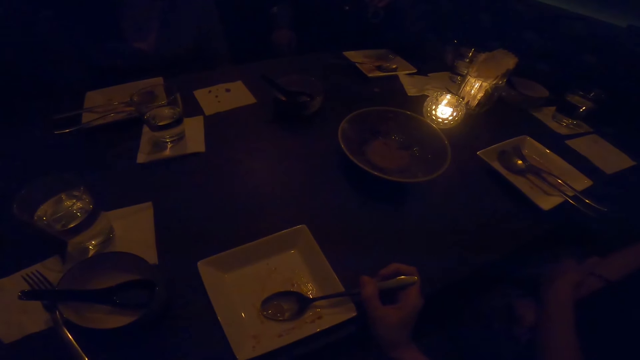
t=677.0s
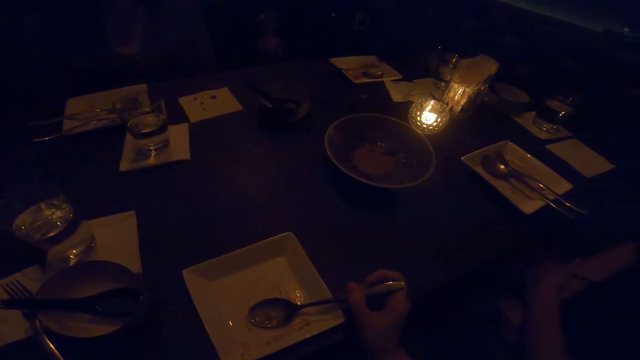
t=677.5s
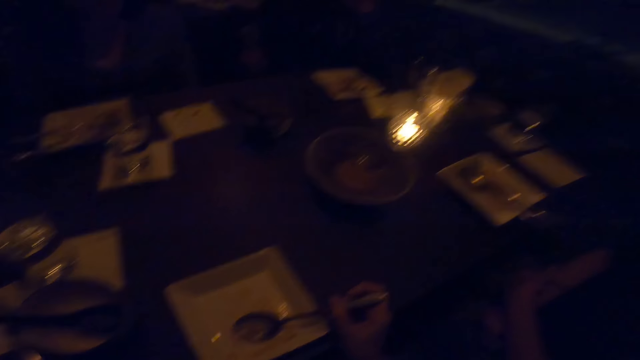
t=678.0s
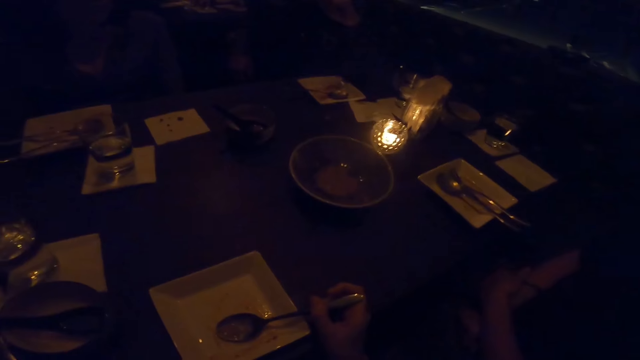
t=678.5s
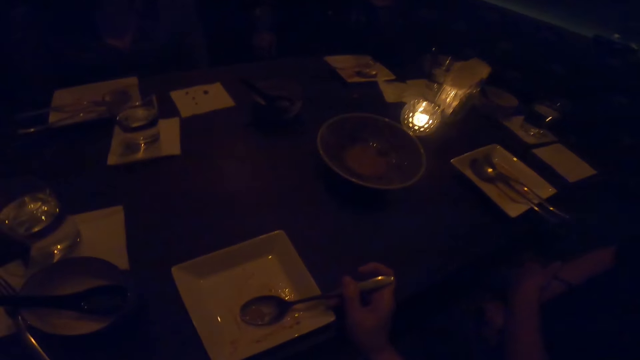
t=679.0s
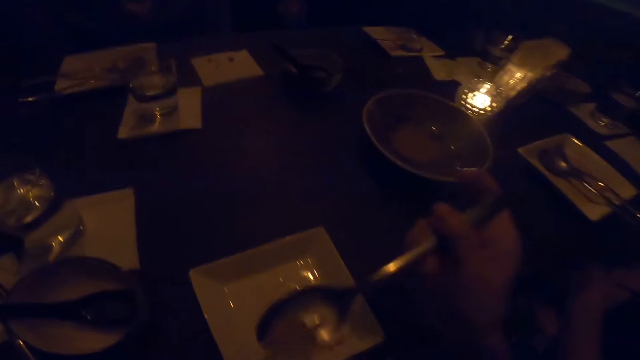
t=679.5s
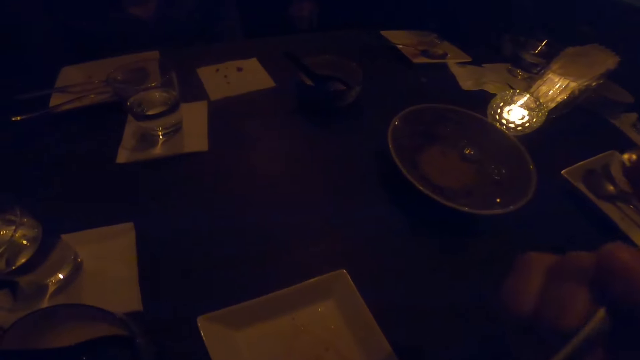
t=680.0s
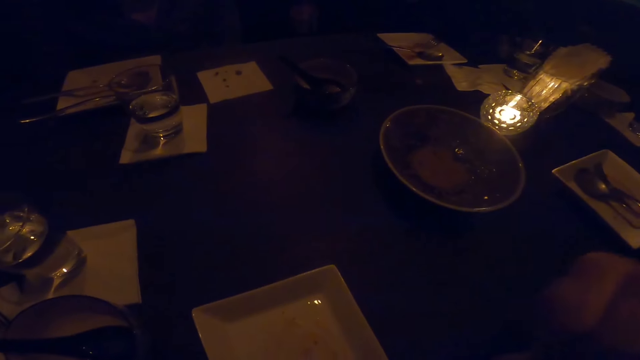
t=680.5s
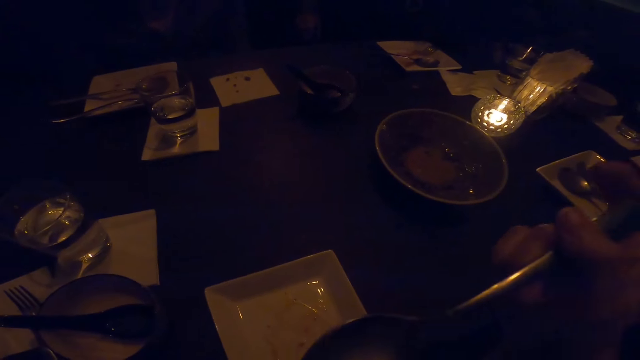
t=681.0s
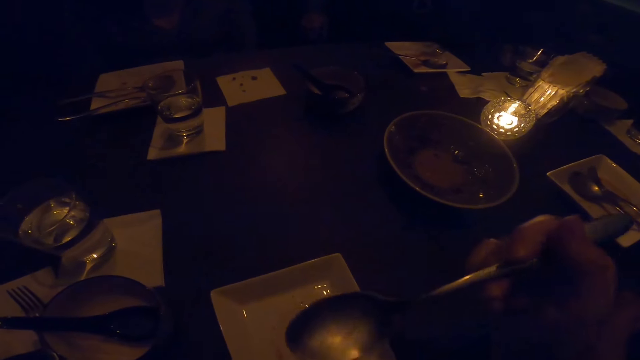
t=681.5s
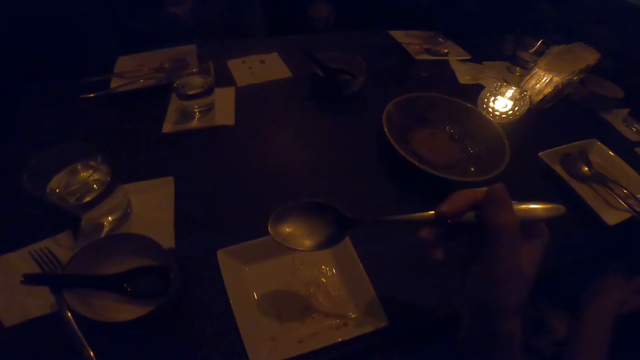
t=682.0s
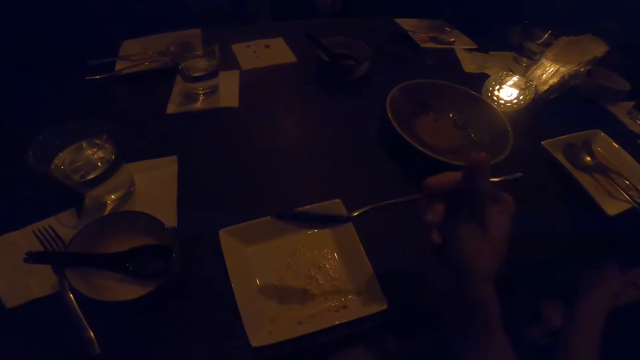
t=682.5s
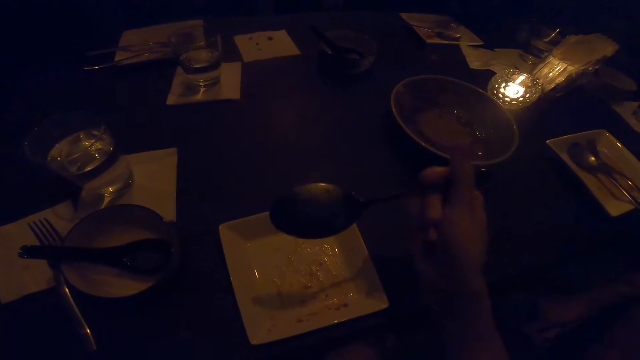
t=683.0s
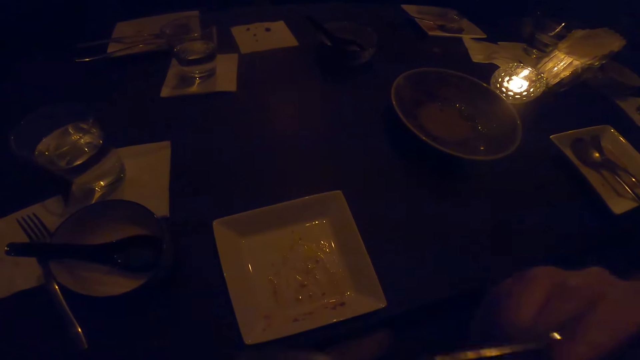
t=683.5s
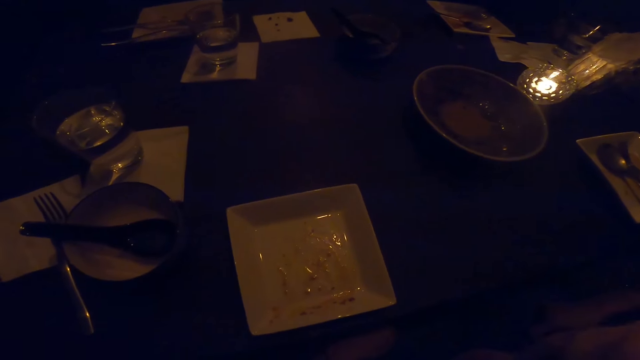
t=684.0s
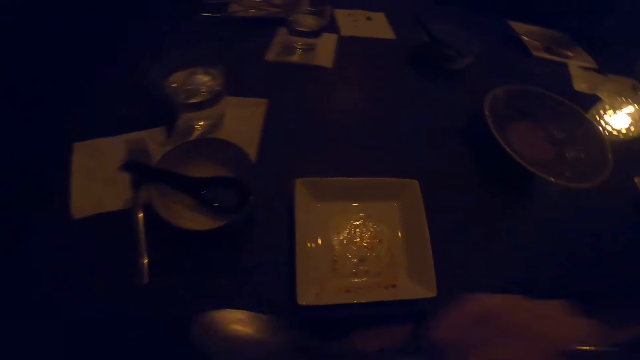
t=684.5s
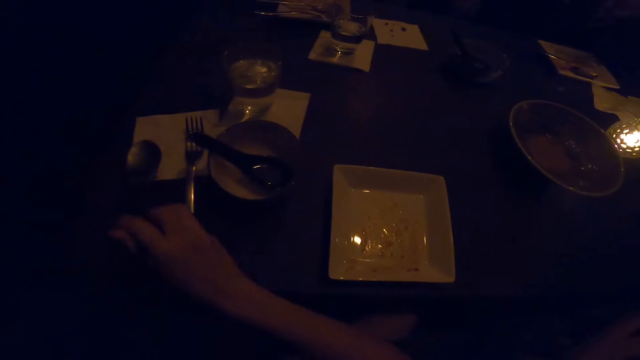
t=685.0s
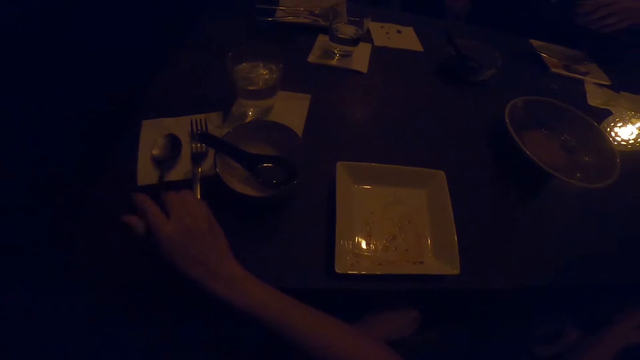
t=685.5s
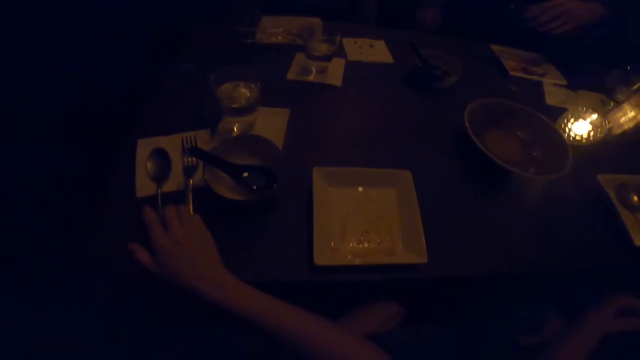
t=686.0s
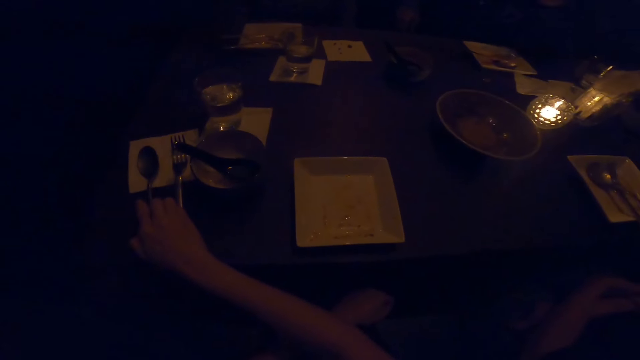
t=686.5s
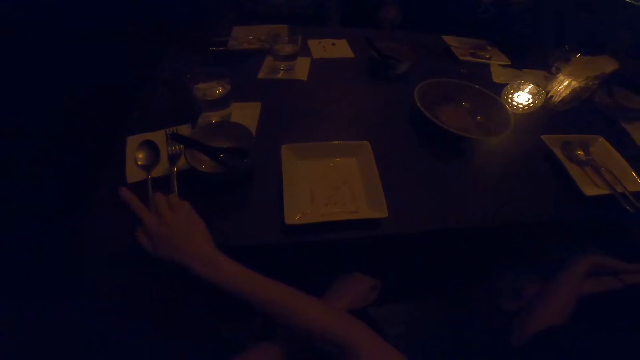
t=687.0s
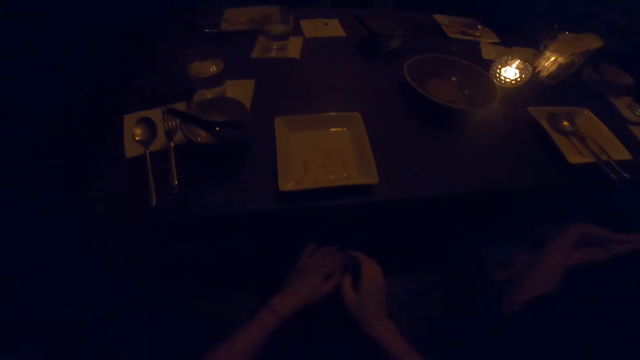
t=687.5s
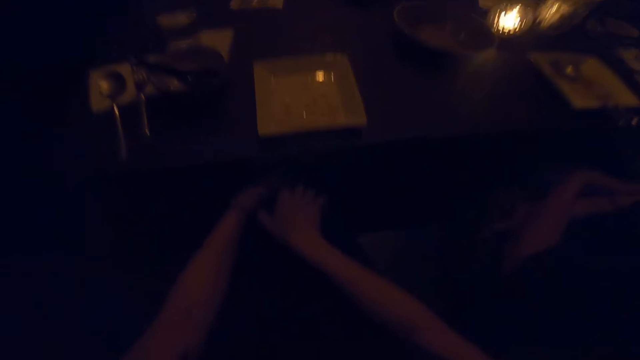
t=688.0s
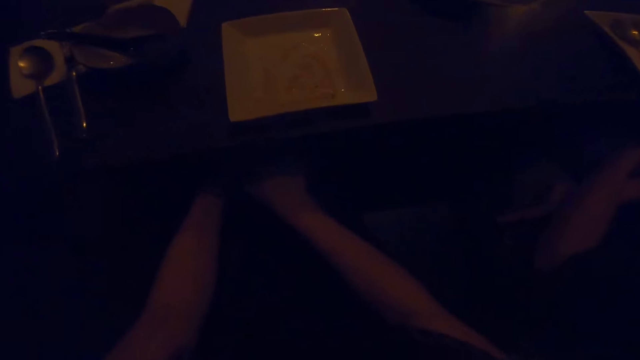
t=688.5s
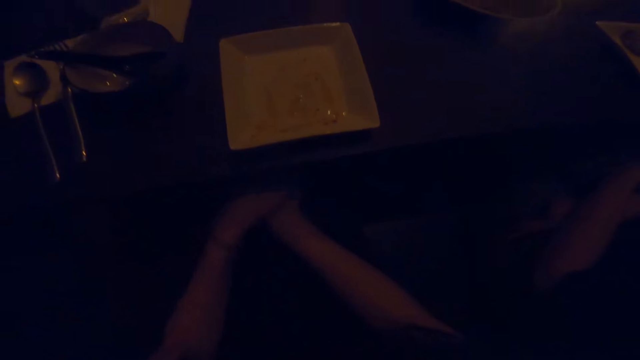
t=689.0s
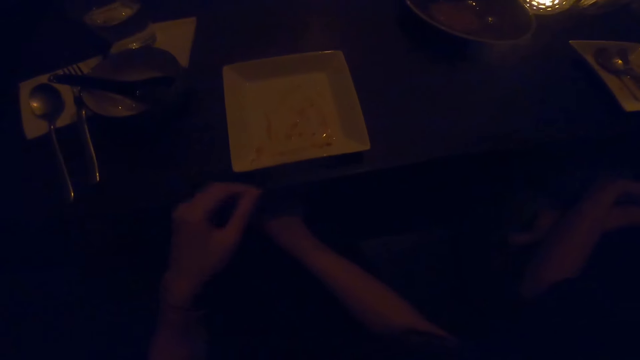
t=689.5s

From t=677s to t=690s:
The camera wearer eats food. They look around the table. They eat the food. They place the spoon on the table. They look around the table.

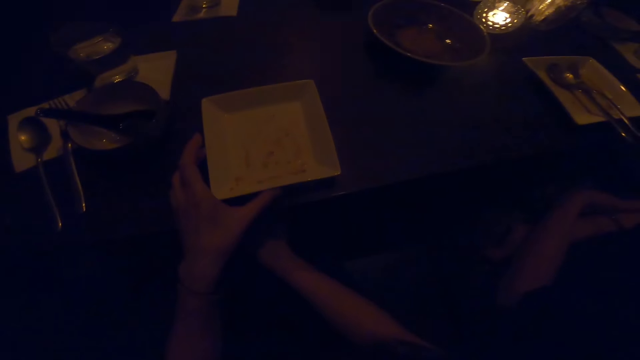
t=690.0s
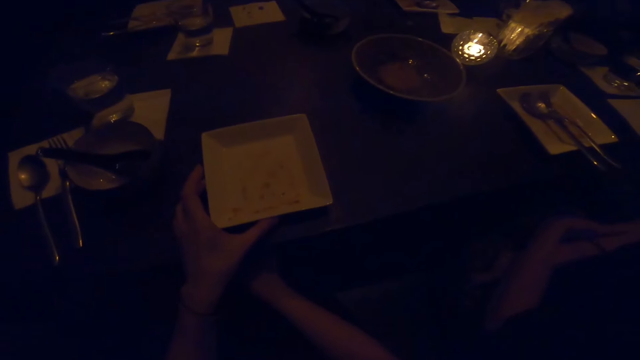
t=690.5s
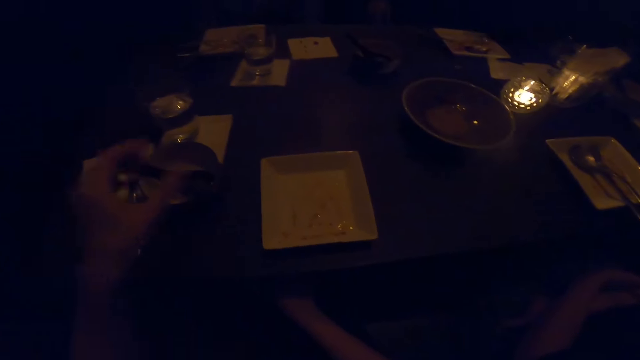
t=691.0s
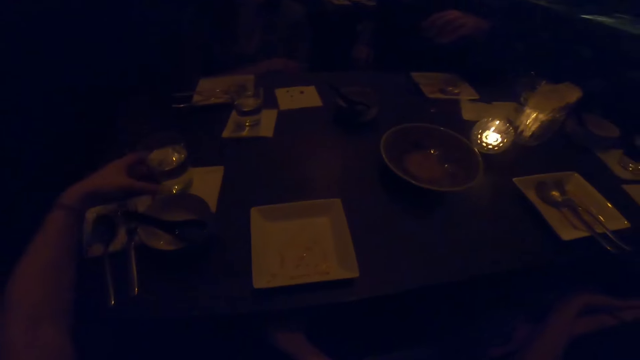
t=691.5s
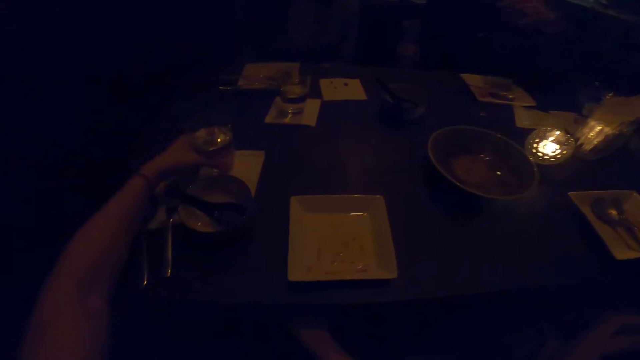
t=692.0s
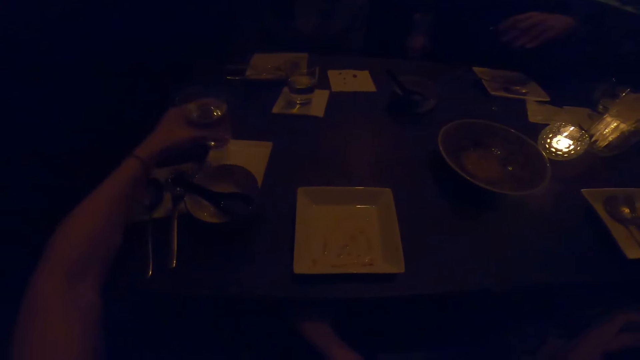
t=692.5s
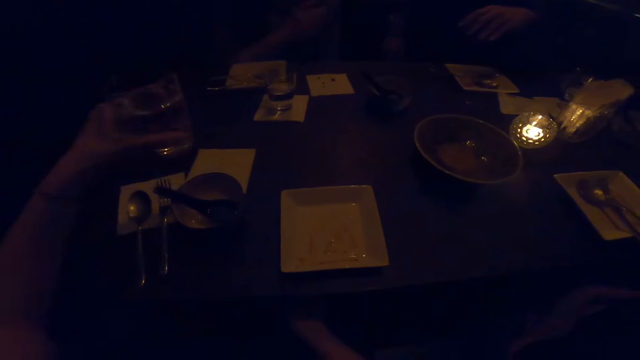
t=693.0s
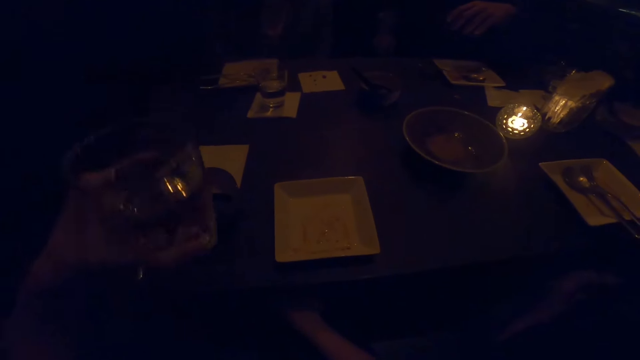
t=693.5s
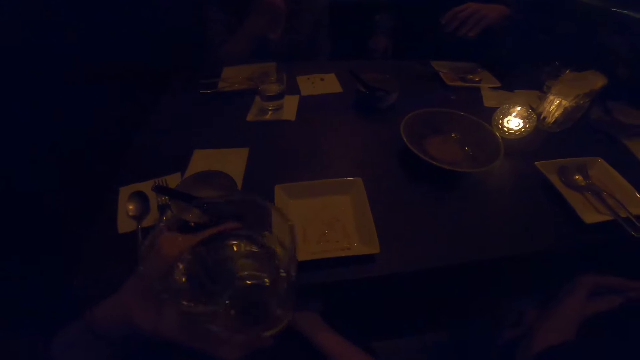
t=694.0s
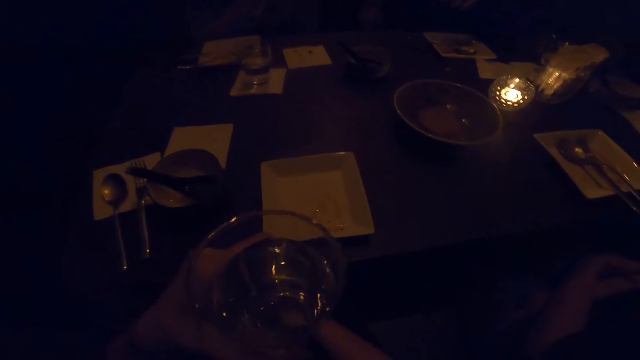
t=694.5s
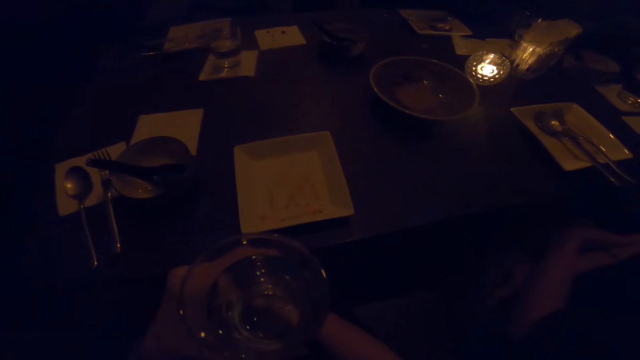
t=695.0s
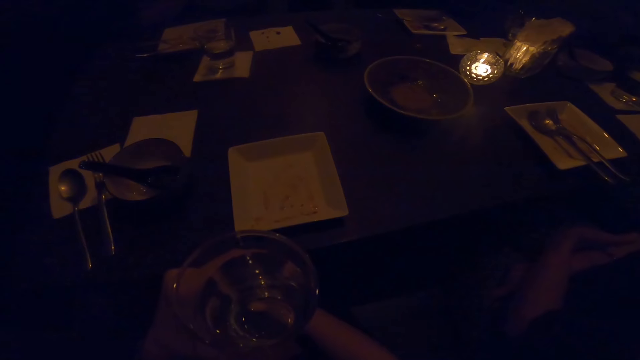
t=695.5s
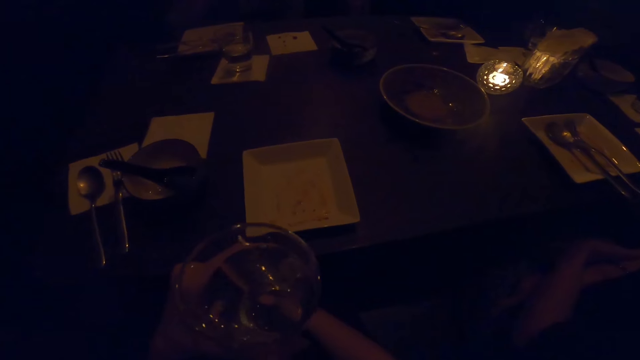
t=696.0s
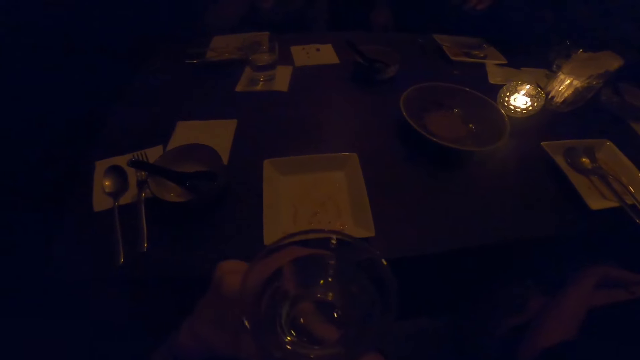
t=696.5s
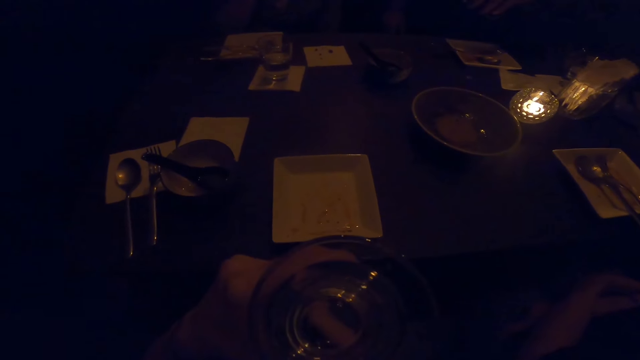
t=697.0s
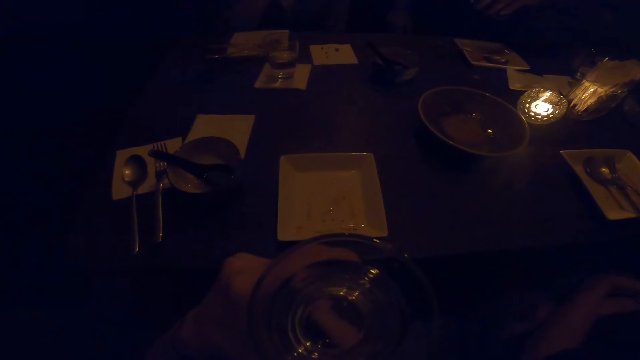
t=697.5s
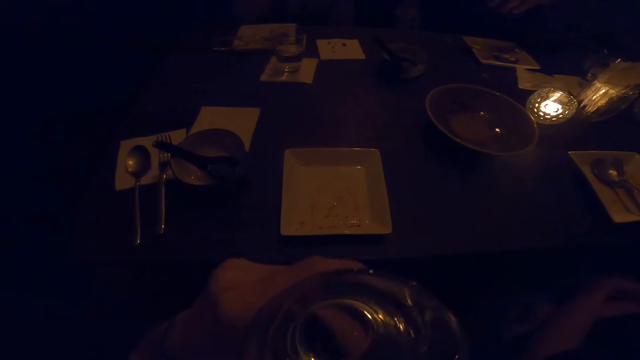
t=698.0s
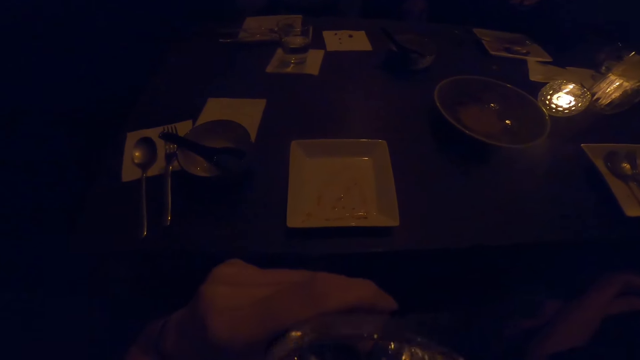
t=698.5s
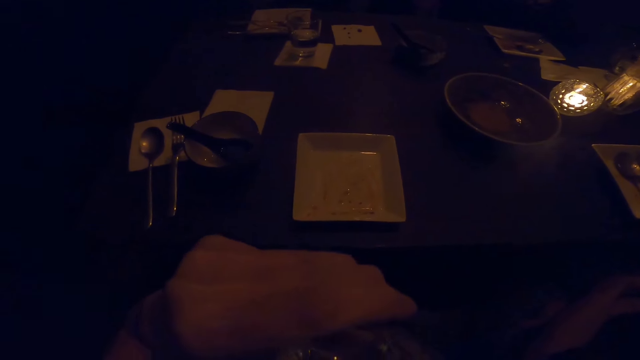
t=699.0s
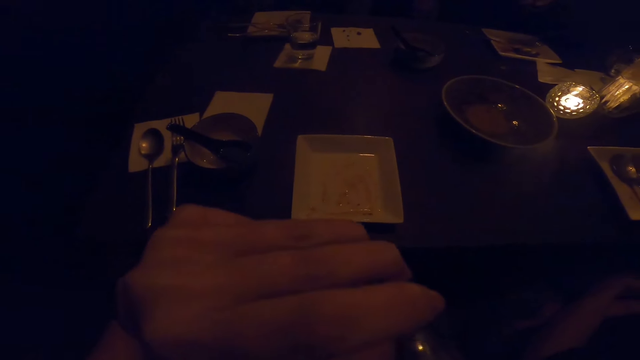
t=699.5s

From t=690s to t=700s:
The camera wearer moves a plate on the table. They pick up a glass of water. They drink the water.
